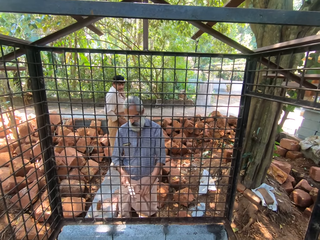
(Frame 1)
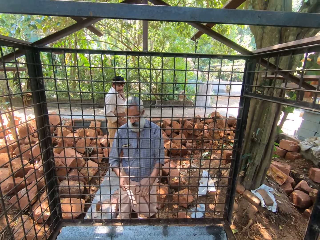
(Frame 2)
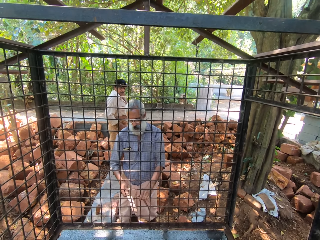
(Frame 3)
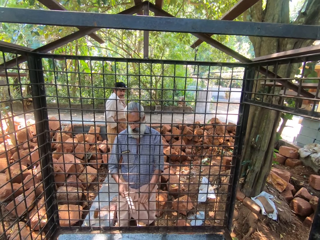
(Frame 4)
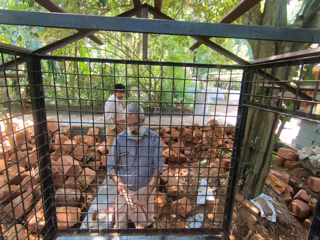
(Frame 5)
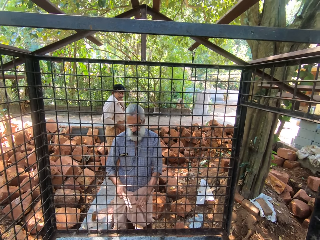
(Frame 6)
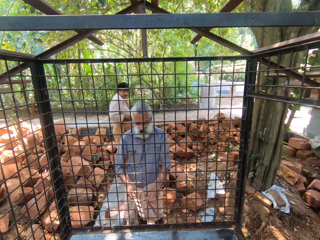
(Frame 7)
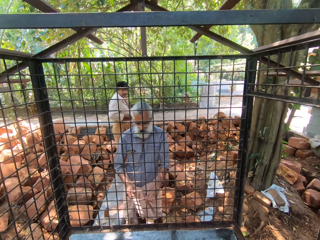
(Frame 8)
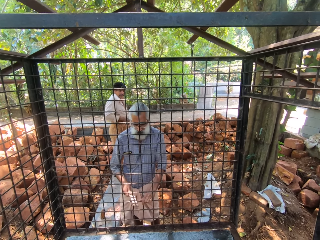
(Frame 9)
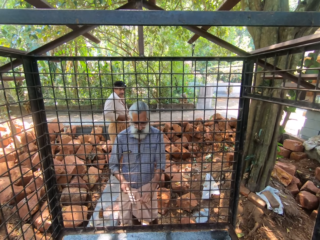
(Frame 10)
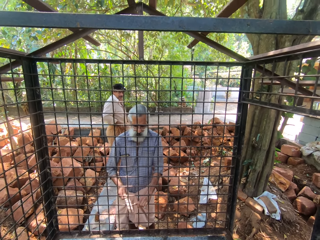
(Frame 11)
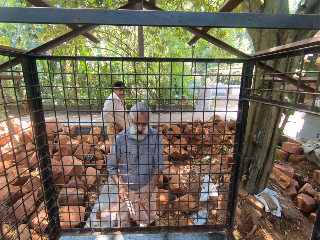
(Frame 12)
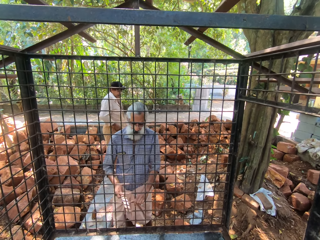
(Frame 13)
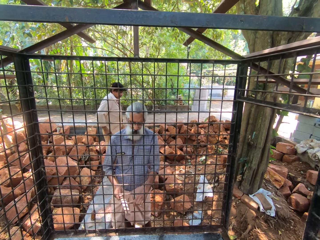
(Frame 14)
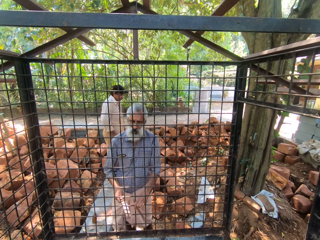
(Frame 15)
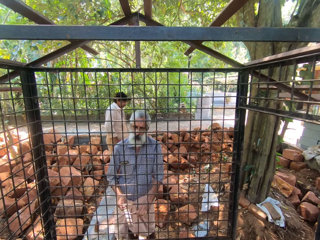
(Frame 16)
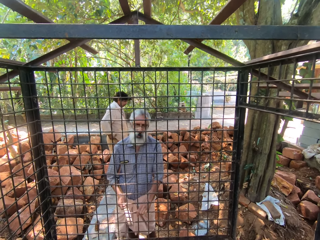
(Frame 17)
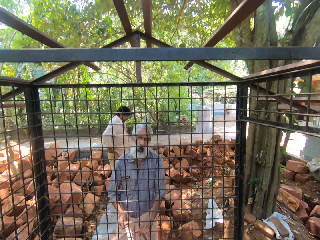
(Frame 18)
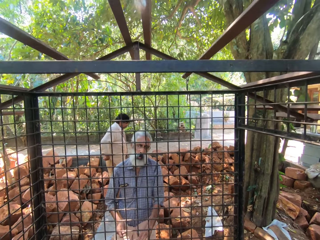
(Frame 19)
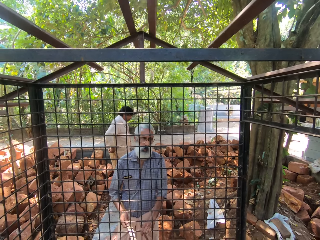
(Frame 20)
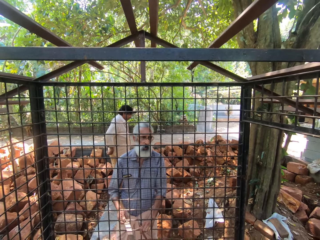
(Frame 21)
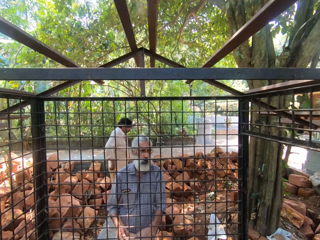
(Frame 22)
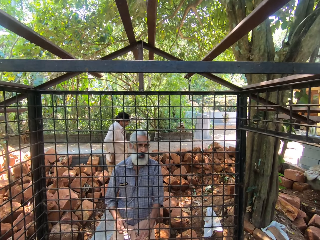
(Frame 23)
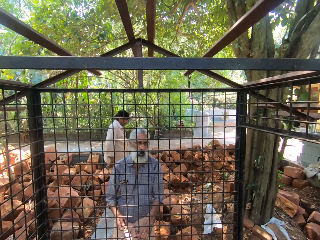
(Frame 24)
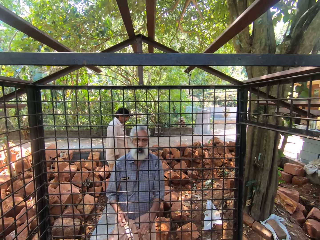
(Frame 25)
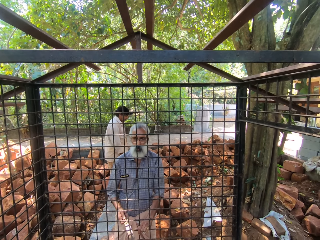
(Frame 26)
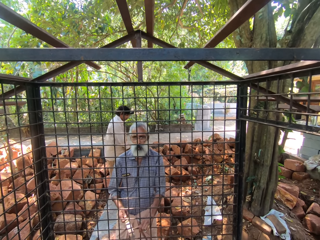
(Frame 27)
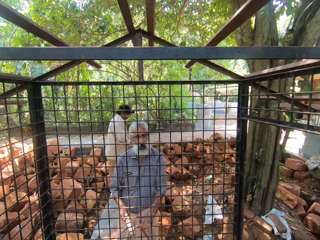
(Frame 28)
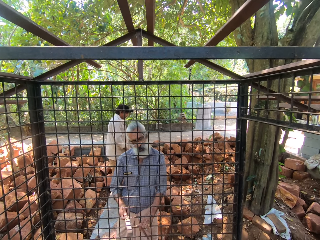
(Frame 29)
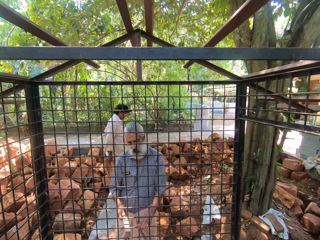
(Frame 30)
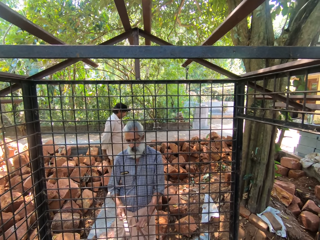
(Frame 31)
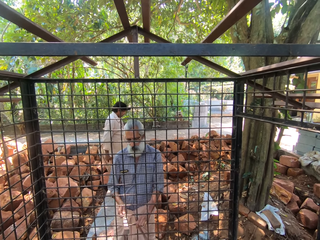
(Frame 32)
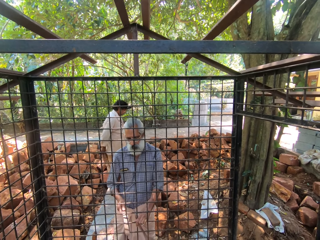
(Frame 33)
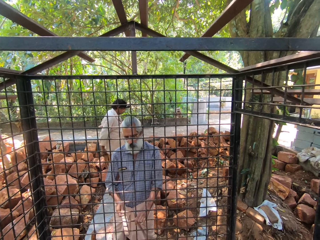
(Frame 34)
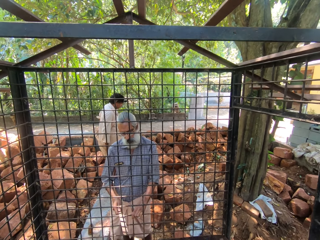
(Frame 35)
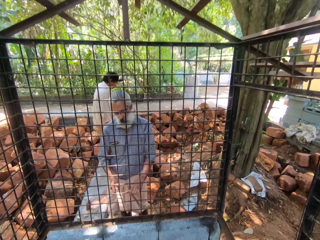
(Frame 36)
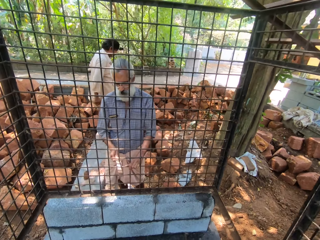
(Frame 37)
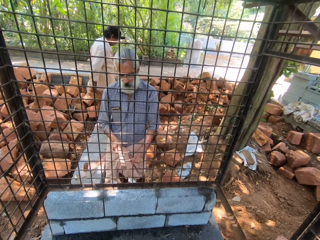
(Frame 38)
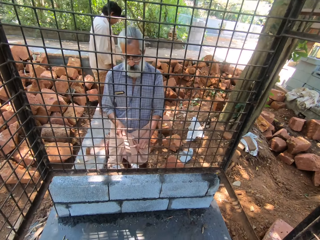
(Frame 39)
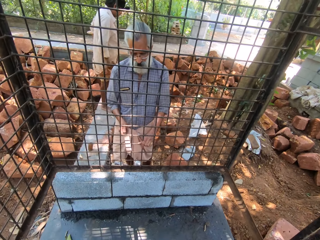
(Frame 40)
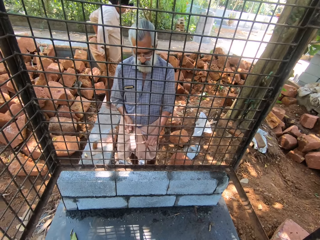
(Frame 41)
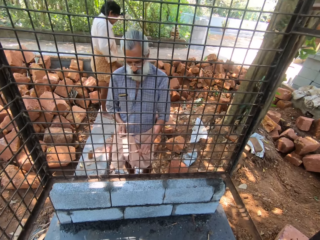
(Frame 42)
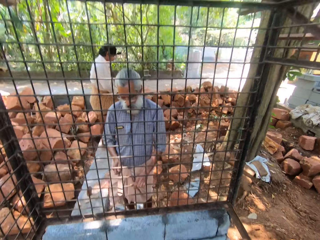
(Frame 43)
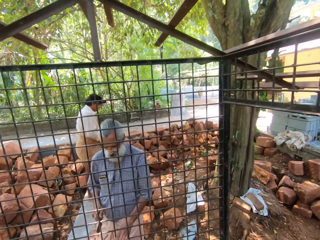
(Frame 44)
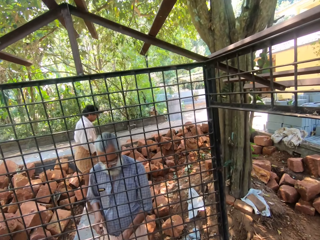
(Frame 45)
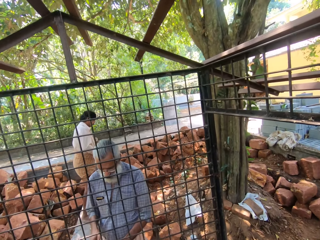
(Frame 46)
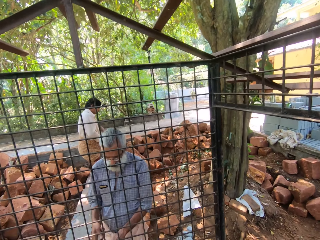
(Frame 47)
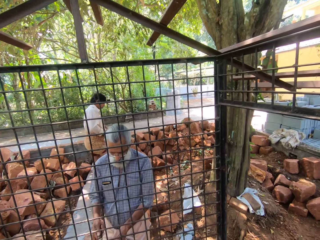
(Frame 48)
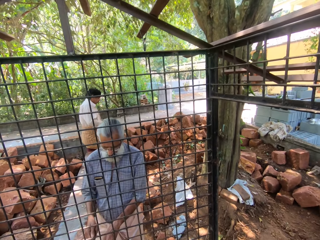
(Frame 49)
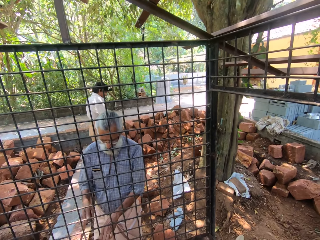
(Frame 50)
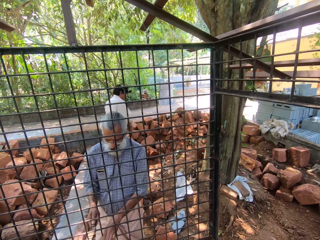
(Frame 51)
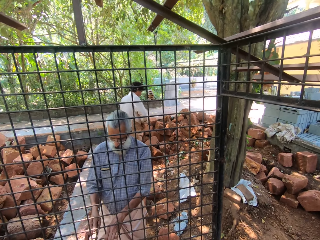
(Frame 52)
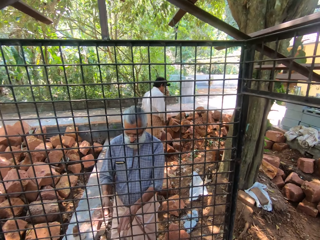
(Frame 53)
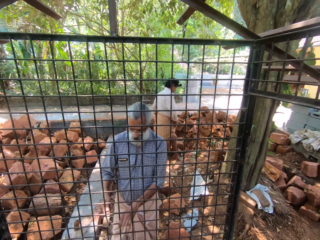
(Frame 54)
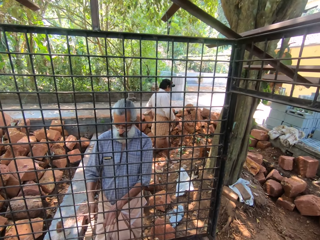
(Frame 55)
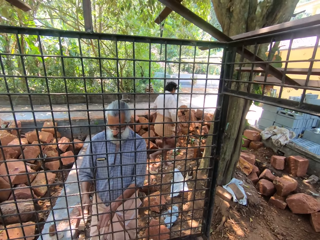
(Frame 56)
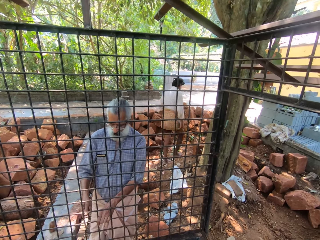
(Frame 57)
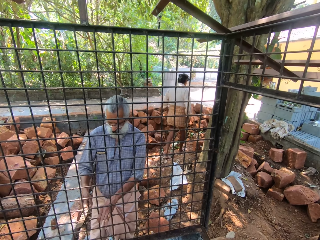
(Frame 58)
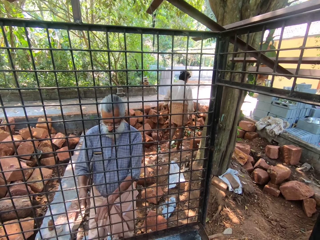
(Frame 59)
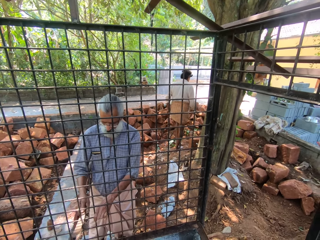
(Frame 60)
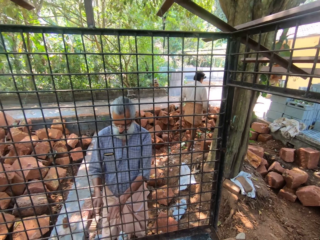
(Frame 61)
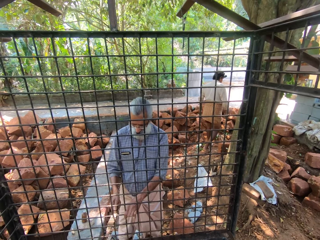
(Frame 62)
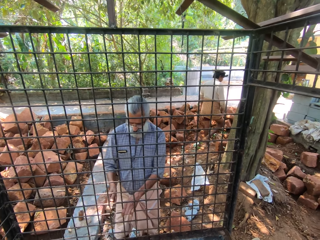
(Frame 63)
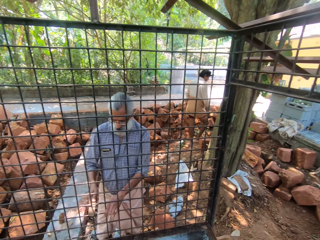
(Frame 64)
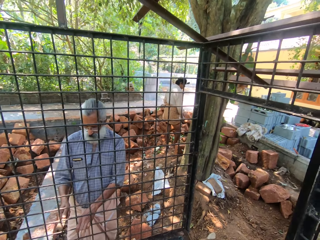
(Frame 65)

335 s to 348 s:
A man talks to the camera wearer. The camera wearer talks to the man.

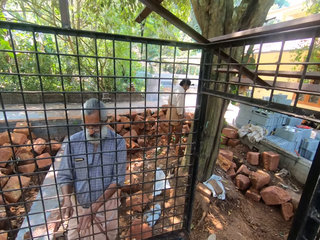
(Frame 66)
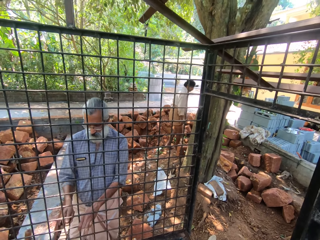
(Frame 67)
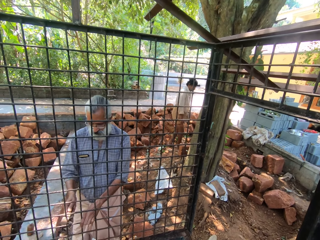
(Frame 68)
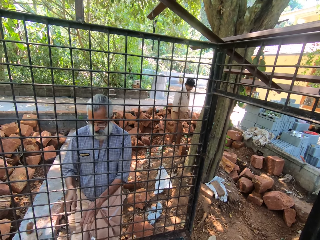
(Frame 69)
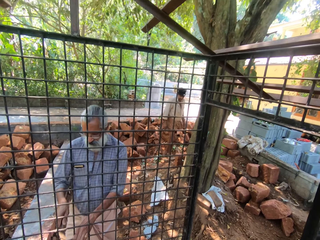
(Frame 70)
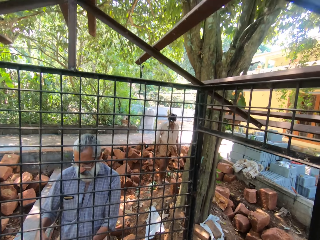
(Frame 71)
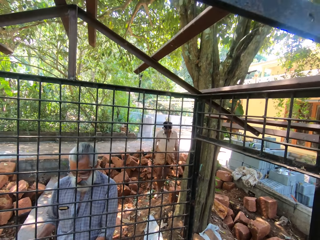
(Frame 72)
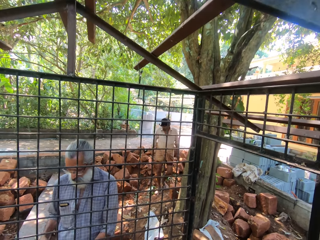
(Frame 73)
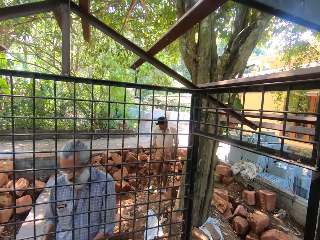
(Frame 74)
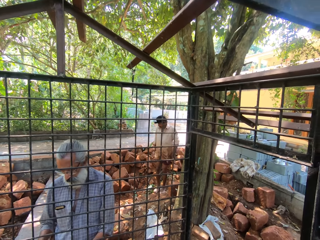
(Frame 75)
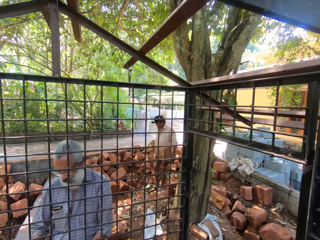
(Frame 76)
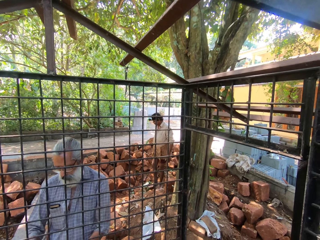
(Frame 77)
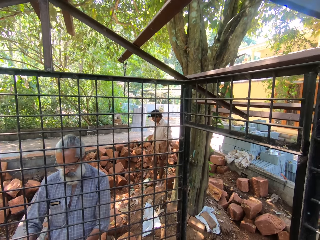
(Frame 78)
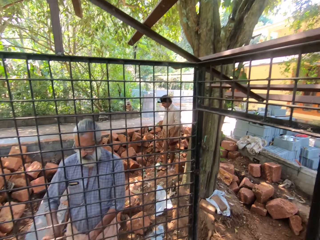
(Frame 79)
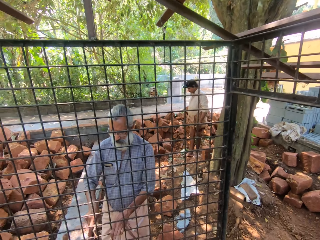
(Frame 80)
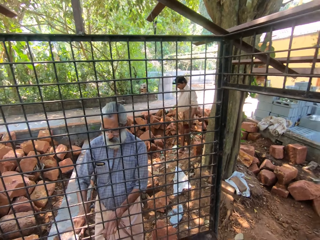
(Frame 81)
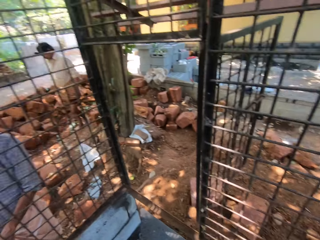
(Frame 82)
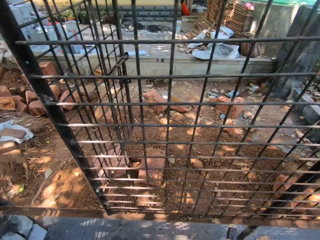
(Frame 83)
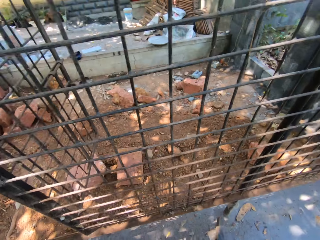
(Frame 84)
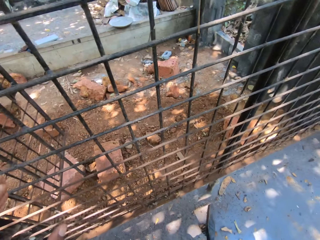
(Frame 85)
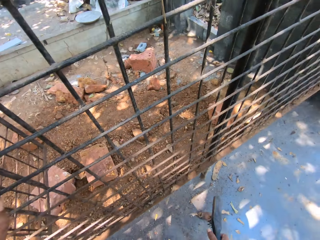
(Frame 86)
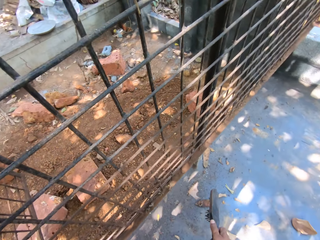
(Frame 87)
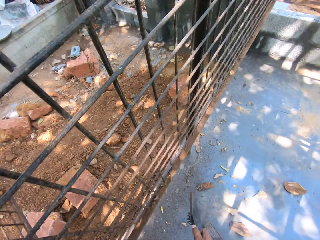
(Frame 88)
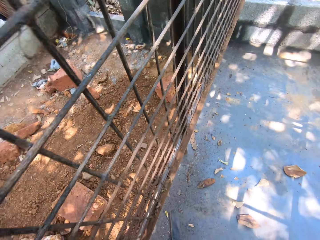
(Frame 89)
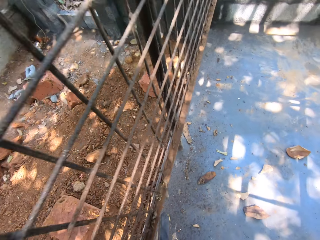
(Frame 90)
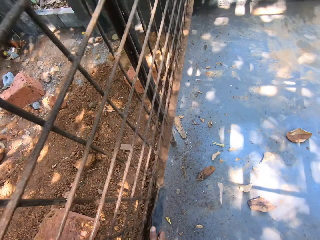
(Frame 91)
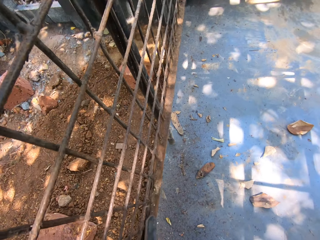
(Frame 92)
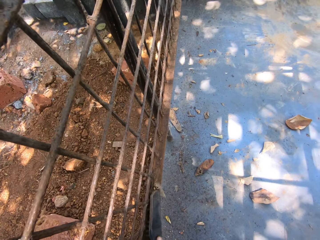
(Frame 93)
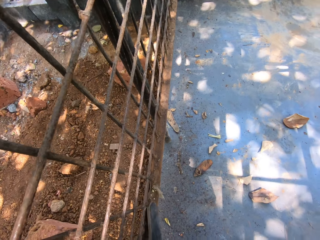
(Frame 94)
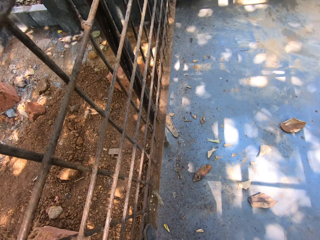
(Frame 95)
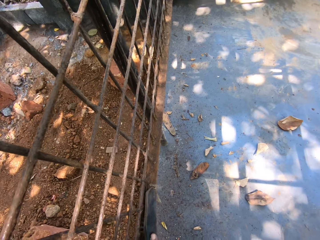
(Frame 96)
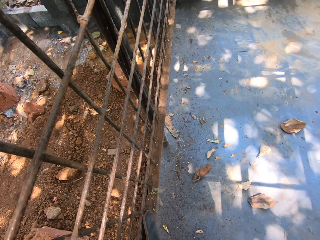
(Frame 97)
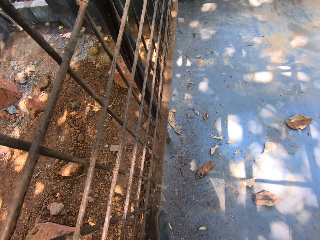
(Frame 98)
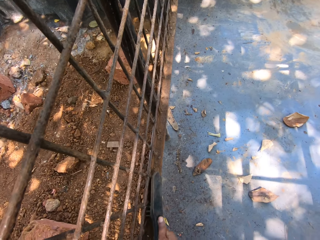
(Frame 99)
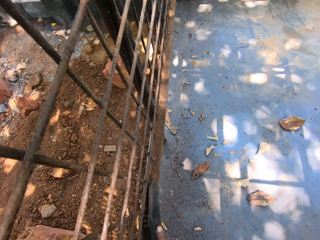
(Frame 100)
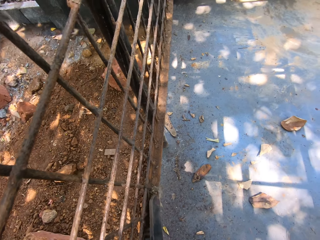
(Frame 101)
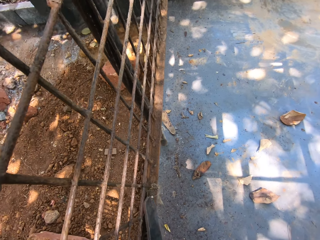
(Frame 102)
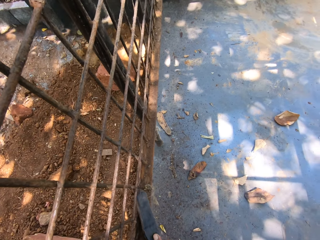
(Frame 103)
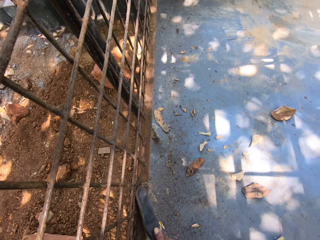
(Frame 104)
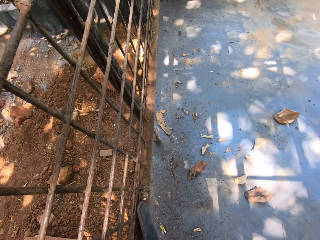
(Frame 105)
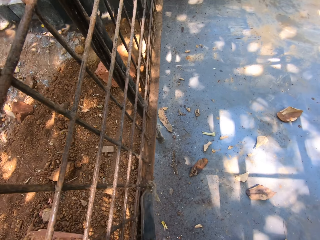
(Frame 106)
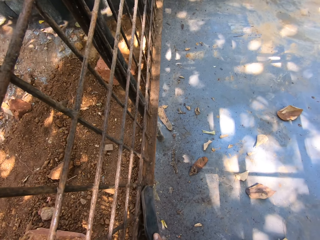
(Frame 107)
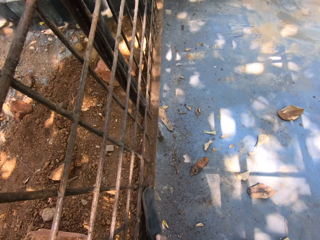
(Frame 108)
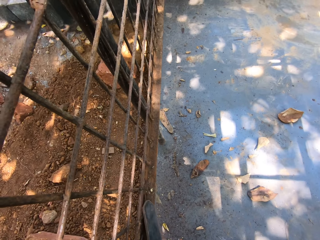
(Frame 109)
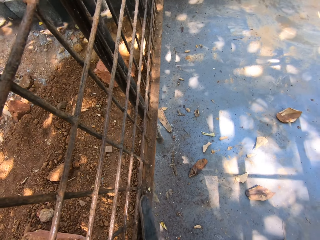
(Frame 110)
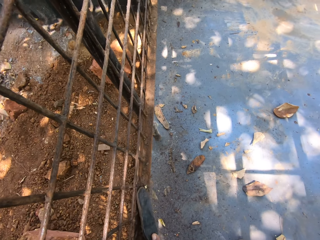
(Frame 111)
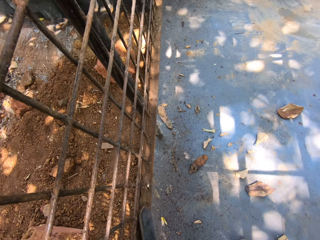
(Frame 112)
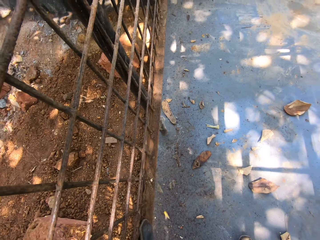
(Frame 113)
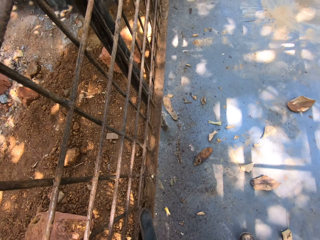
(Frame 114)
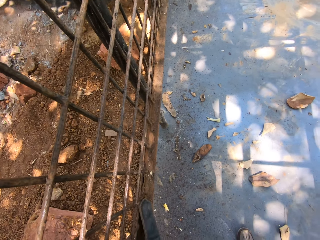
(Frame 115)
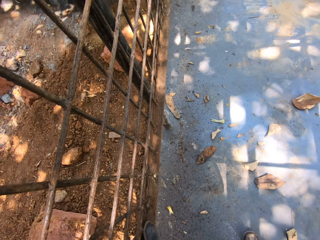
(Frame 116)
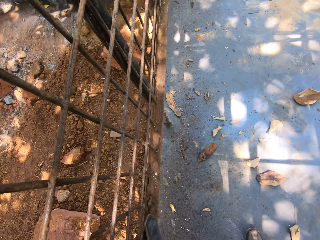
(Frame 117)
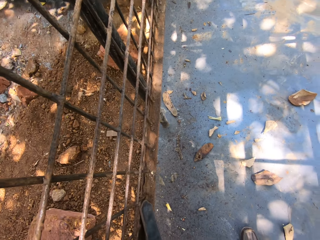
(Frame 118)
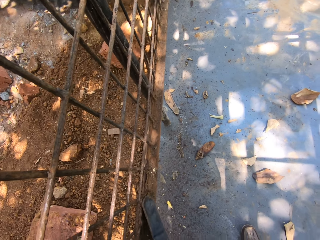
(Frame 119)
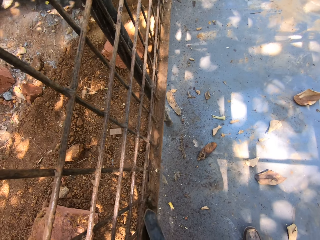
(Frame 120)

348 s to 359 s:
A man talks to the camera wearer. The camera wearer moves at the construction site. They wipe the metal with a brush. They scrape the dirt off the metal cage. They talk at the construction site.
